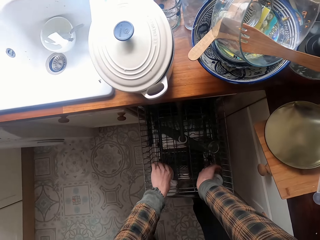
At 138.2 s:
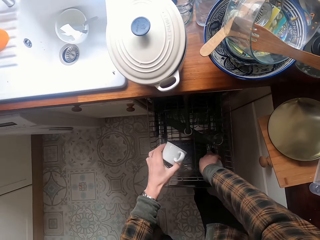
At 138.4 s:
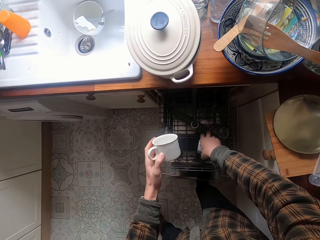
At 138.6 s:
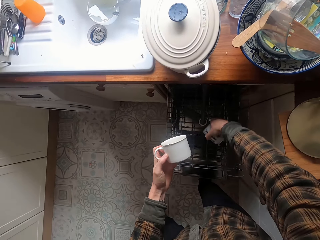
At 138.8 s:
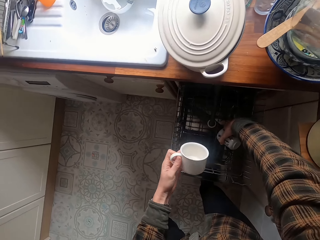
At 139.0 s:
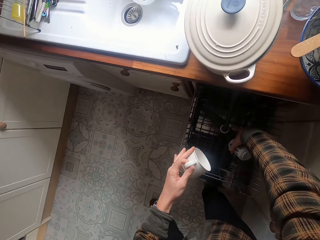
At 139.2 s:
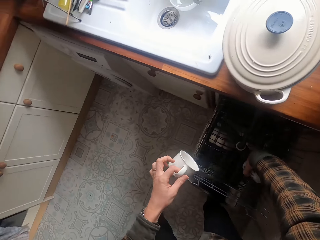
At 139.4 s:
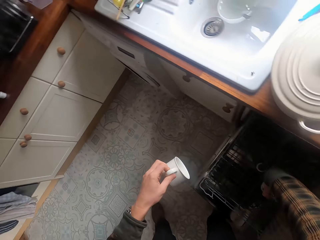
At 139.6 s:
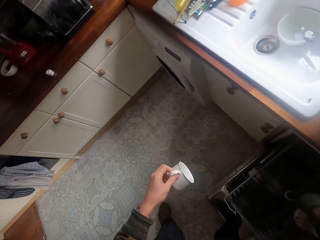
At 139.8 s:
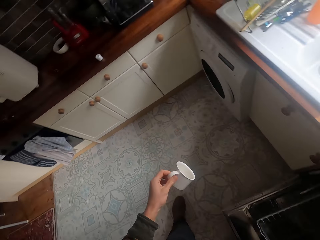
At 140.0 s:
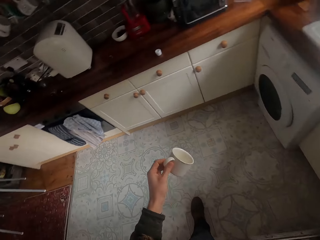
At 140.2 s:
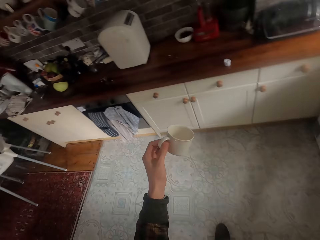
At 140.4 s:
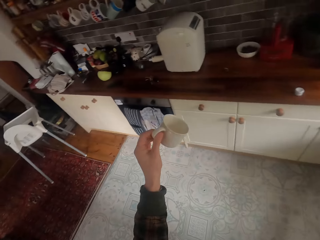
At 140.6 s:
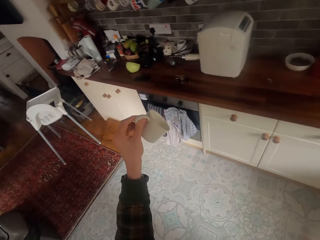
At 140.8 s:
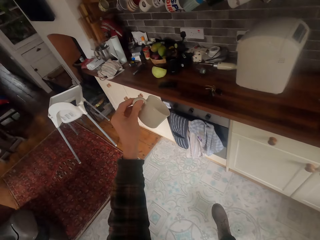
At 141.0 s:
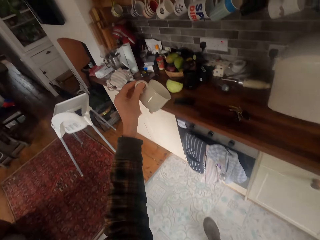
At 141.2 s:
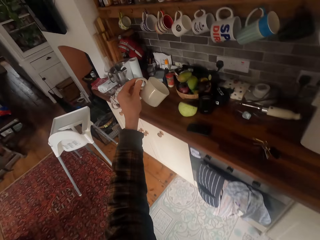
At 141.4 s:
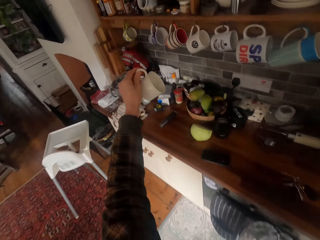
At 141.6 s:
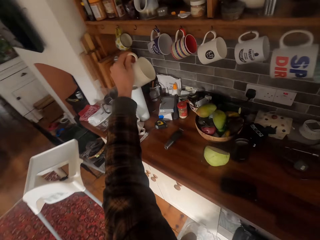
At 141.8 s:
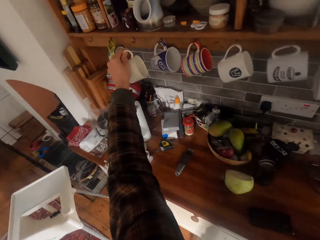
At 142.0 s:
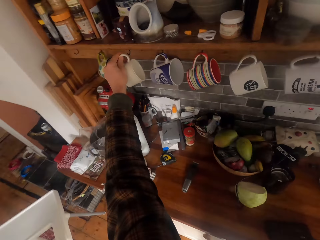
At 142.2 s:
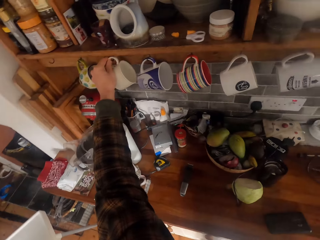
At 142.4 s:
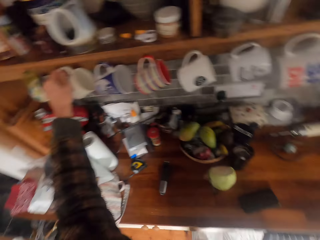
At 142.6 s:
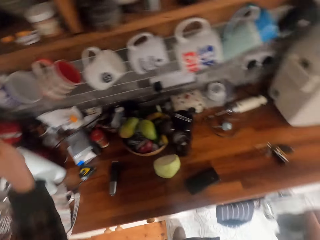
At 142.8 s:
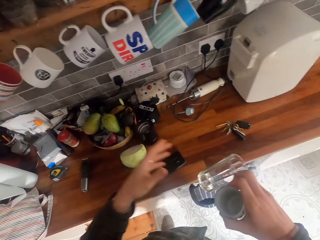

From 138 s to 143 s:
The camera wearer removes mugs from the dishwasher. They walk across the kitchen. They hang the mugs on the hooks.

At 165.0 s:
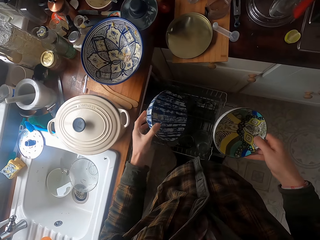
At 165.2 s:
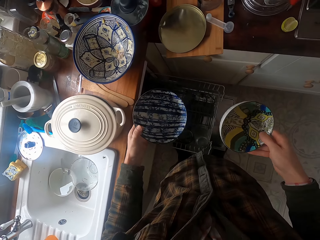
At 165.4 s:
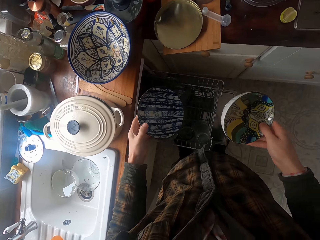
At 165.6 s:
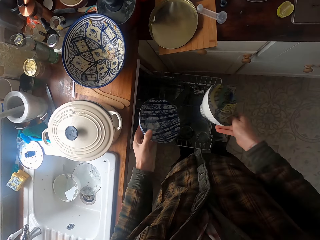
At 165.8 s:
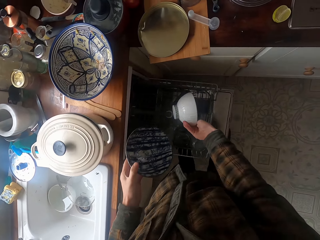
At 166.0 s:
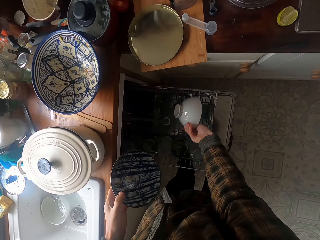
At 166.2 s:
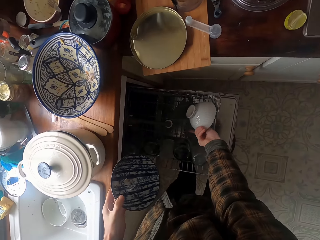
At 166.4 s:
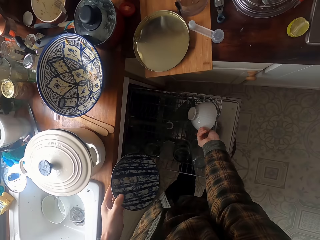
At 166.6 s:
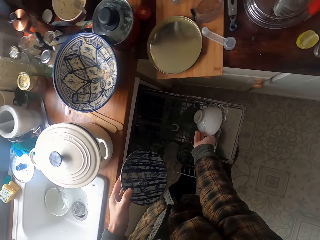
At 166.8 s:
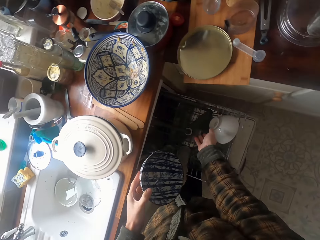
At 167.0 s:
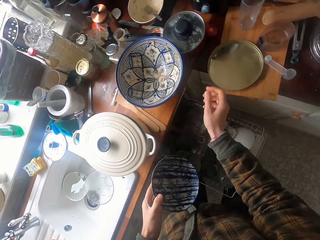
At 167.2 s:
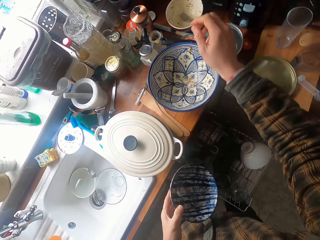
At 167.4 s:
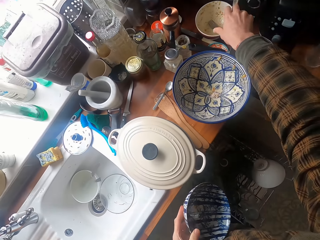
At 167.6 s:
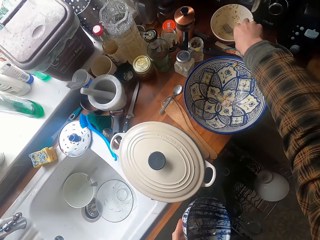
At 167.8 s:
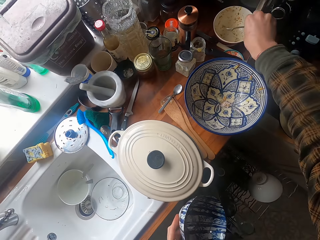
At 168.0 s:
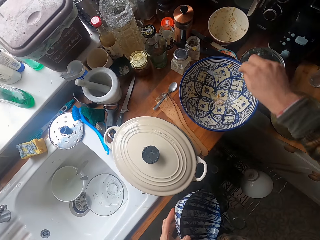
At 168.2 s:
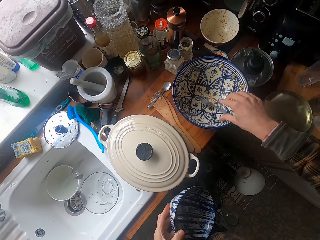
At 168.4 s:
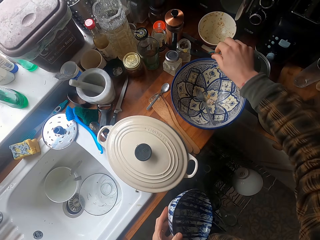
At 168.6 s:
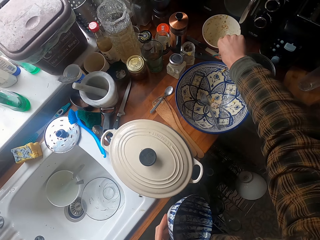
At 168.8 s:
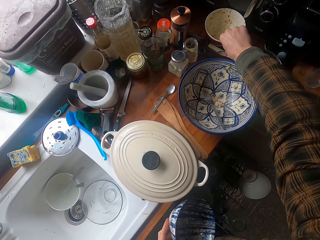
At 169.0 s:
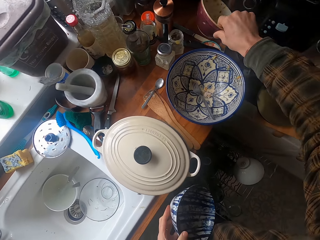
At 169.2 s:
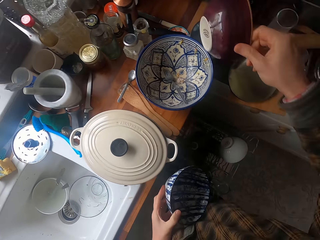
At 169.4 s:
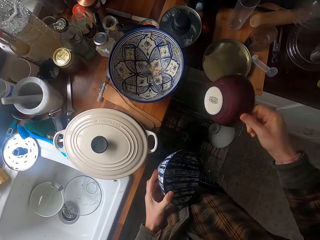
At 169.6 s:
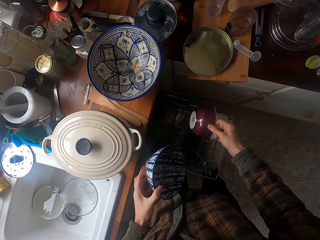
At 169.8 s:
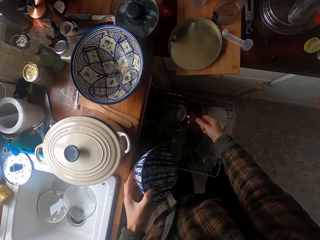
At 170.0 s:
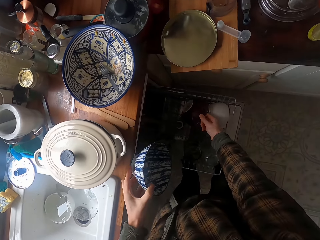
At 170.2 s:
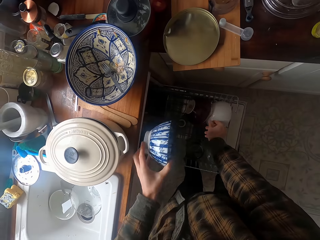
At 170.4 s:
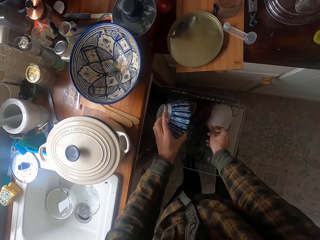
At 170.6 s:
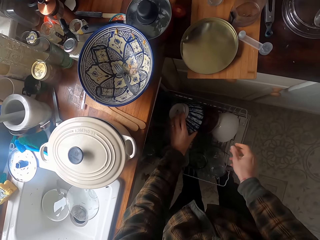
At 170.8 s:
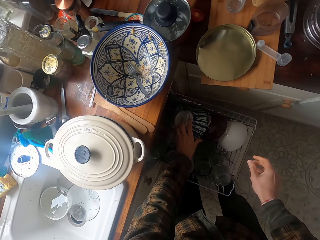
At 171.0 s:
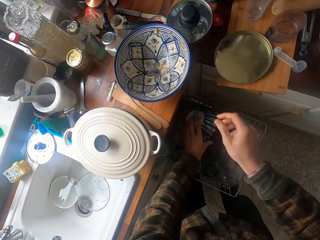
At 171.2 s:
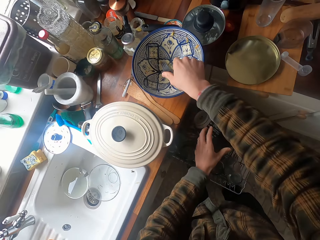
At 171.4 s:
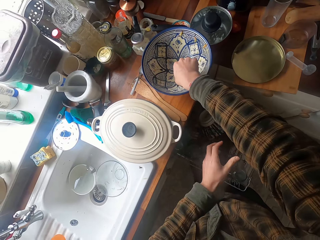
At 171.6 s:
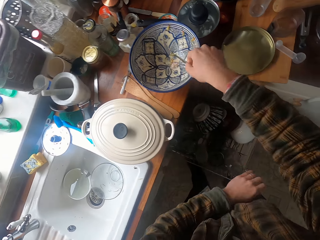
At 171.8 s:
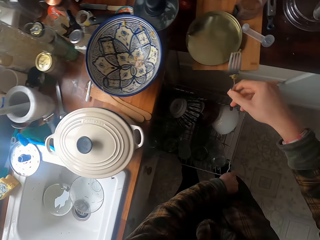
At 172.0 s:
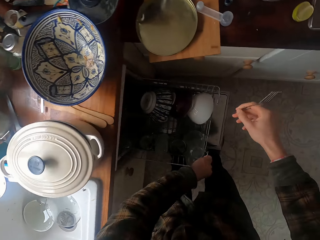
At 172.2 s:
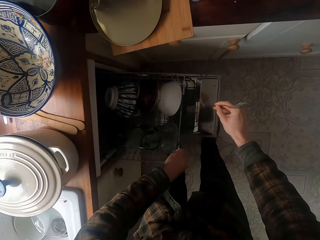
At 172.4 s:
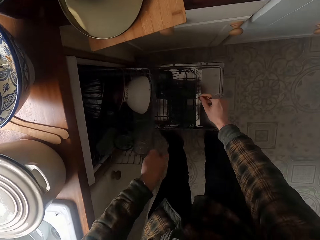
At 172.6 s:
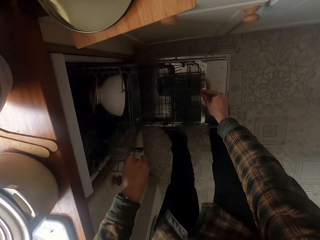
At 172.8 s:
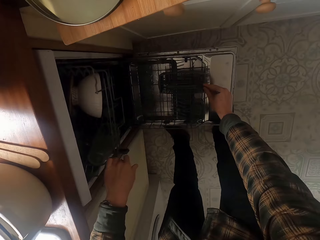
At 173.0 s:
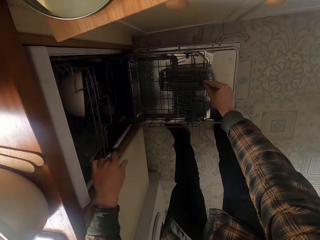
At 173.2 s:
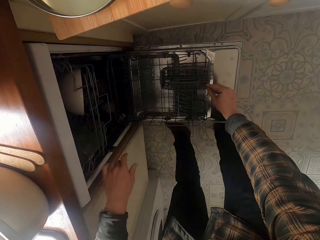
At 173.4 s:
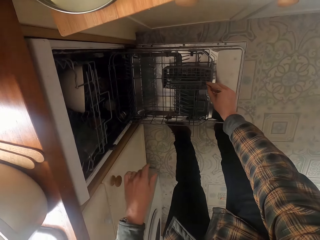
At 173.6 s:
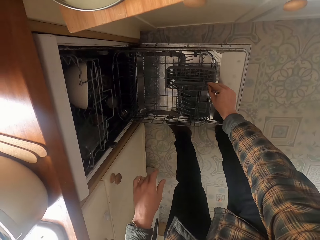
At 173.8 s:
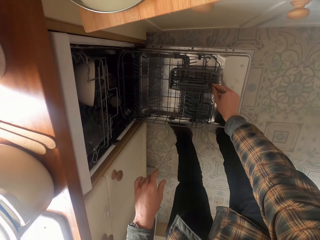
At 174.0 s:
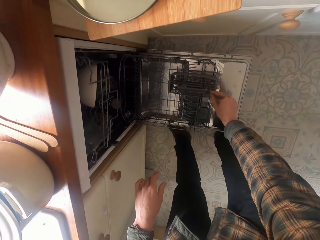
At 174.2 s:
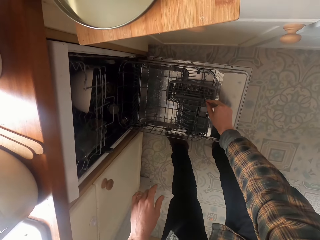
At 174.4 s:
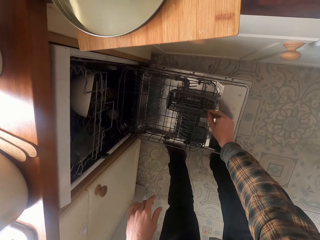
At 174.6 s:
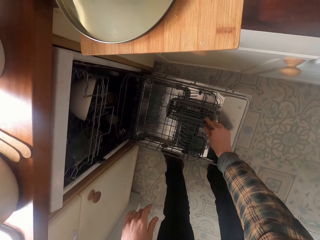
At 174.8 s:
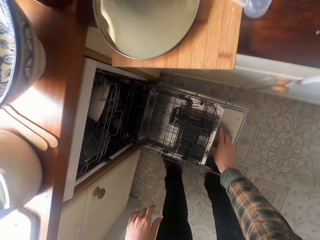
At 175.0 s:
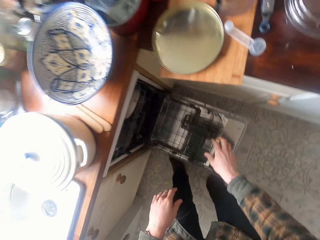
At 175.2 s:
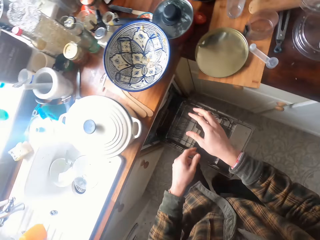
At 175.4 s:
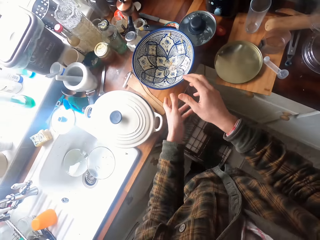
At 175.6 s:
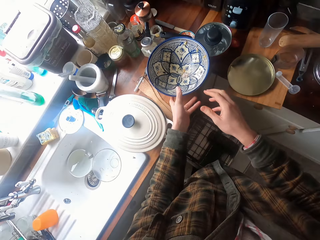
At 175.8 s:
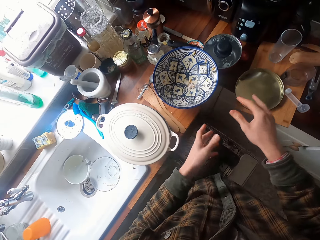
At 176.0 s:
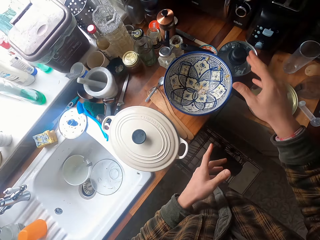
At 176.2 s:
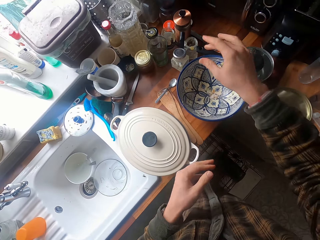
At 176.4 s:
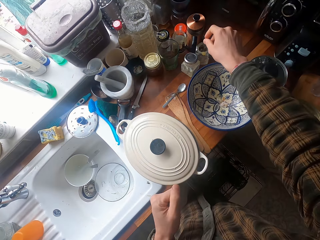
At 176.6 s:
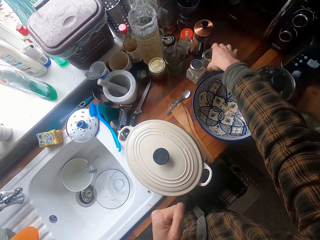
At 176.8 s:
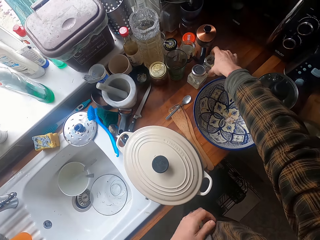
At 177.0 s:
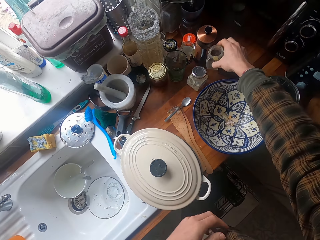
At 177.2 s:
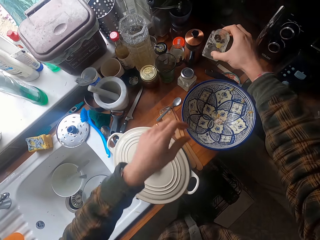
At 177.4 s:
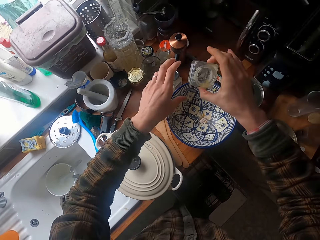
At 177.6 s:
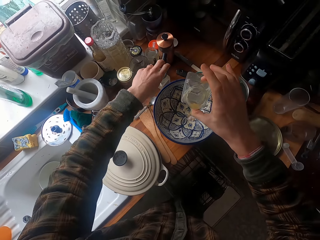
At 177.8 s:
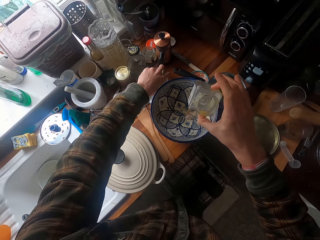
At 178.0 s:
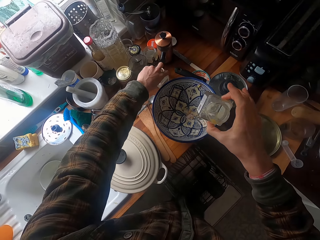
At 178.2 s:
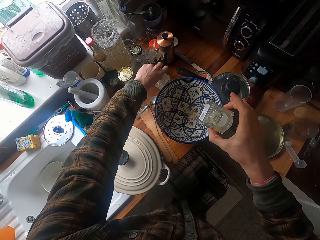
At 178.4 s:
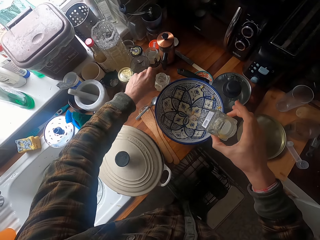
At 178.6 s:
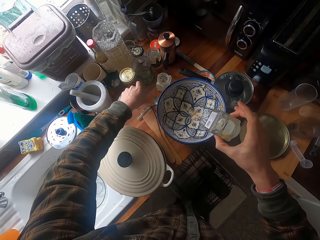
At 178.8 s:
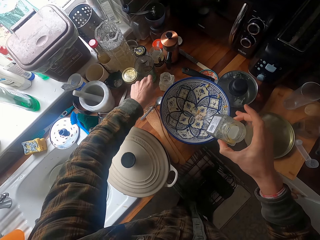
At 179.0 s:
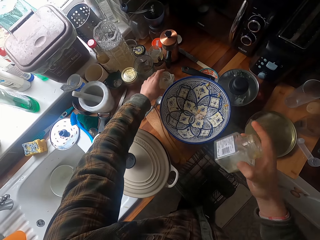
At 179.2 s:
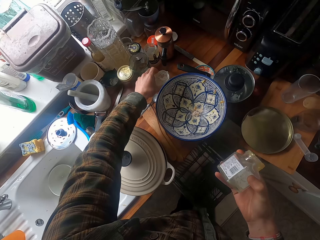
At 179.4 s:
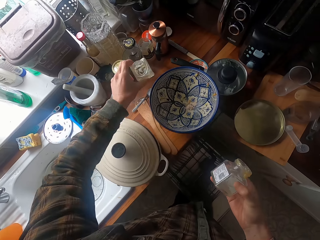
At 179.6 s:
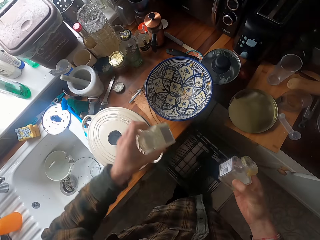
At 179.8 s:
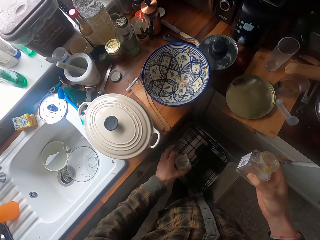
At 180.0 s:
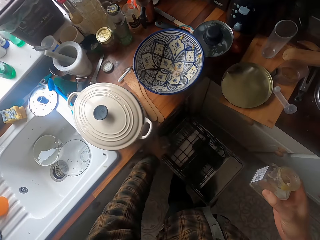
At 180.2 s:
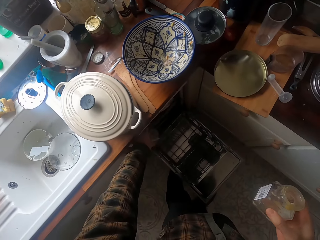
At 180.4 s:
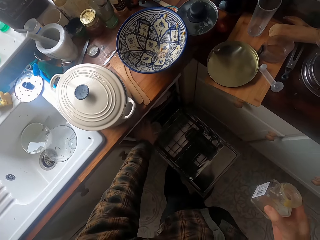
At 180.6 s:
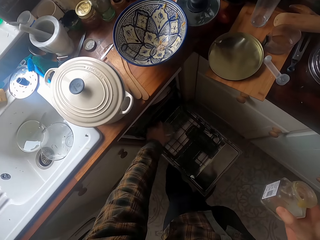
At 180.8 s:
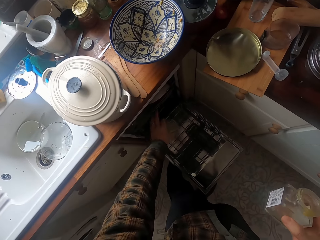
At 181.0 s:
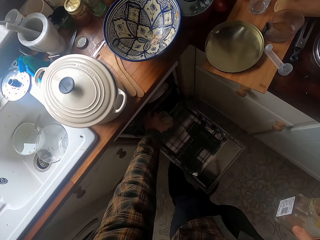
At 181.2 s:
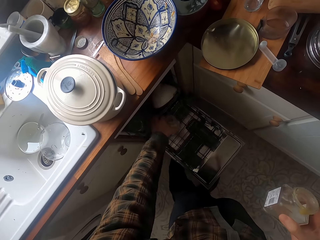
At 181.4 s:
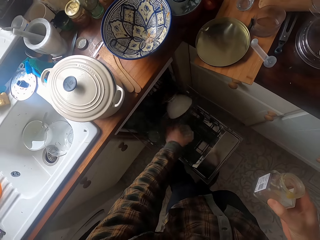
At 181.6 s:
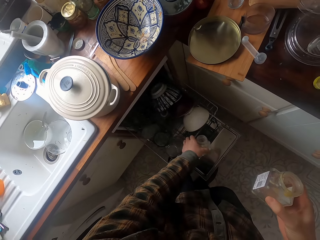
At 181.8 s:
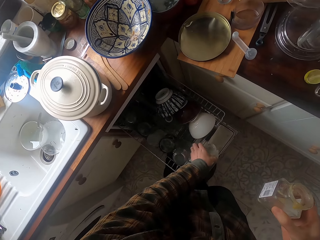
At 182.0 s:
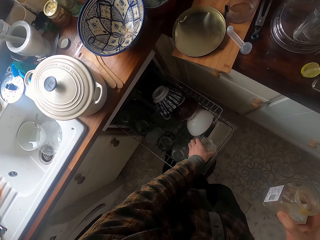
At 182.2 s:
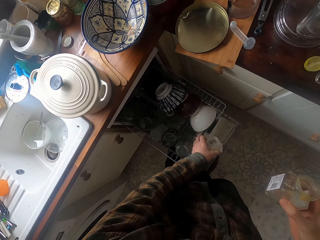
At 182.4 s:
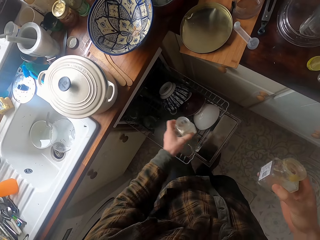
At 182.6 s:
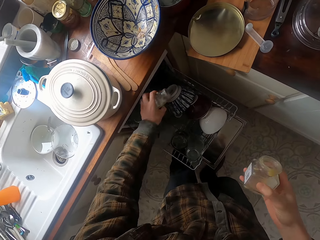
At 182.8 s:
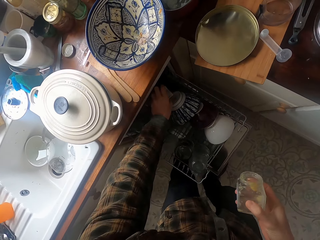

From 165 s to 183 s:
The camera wearer puts the bowl in the dishwasher. They remove a spoon from the bowl. They pick up the bowl and put the bowl in the dishwasher. They pick up a spoon from the bowl and put the spoon in the dishwasher. They pick up a container from the counter. They pull the dishwasher rack.
